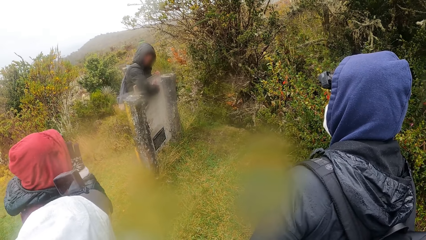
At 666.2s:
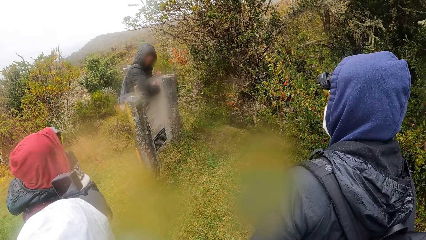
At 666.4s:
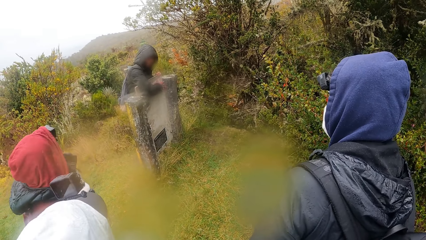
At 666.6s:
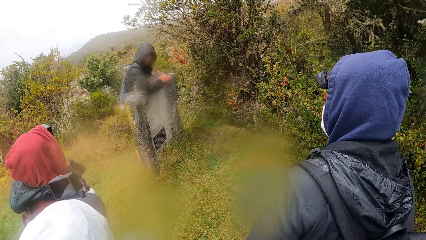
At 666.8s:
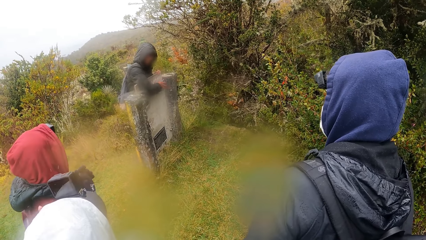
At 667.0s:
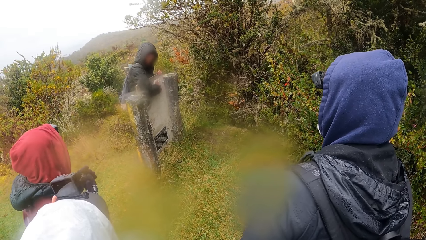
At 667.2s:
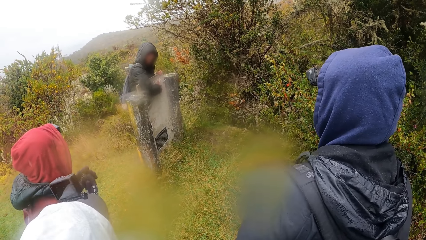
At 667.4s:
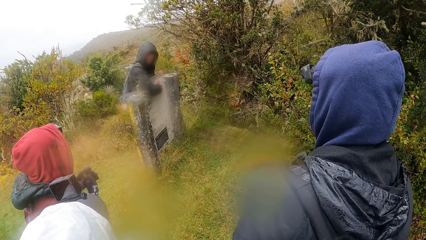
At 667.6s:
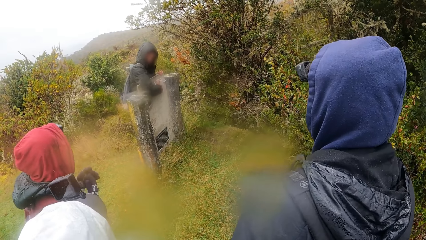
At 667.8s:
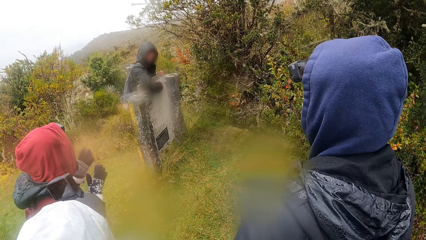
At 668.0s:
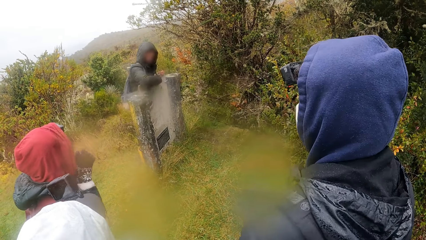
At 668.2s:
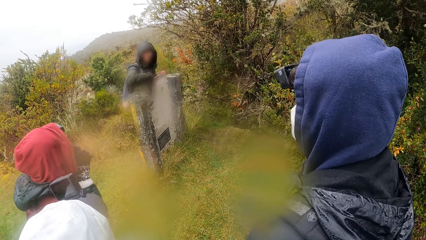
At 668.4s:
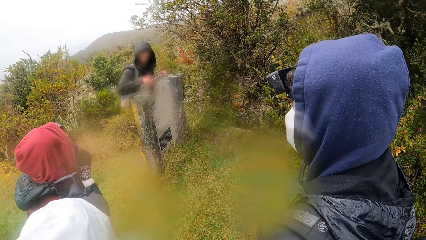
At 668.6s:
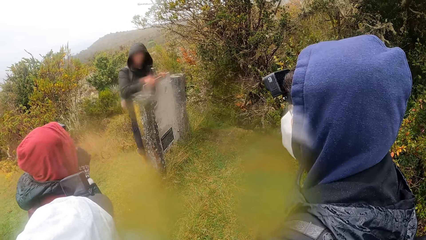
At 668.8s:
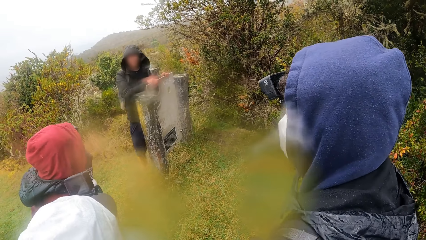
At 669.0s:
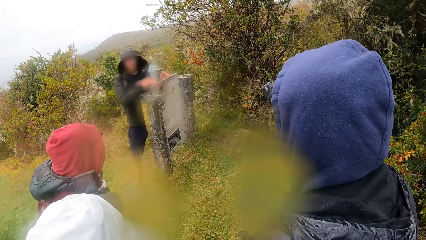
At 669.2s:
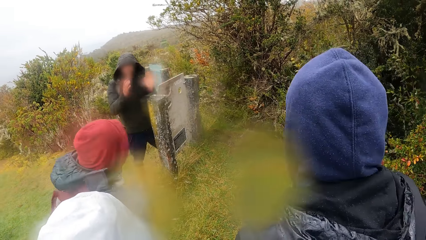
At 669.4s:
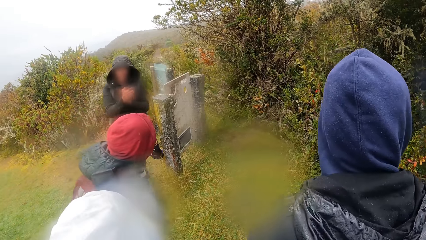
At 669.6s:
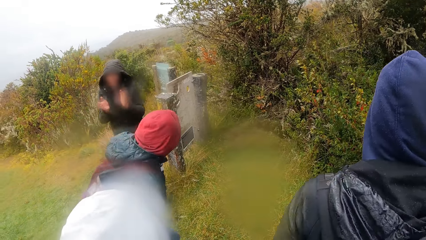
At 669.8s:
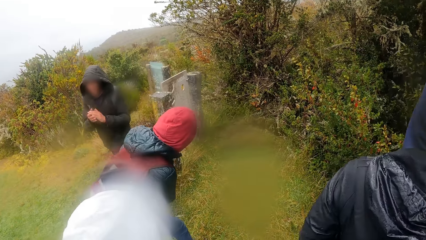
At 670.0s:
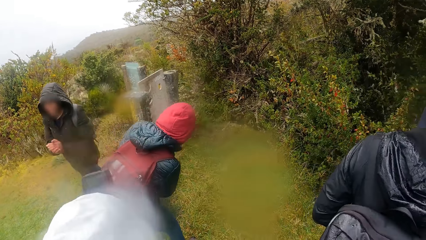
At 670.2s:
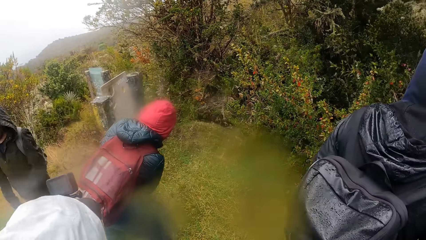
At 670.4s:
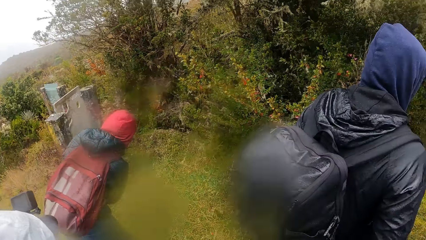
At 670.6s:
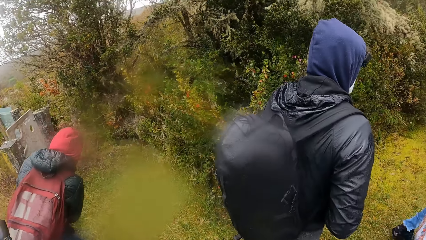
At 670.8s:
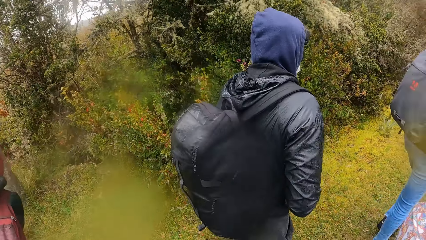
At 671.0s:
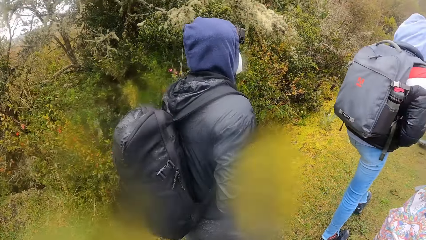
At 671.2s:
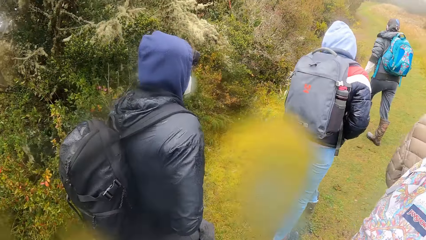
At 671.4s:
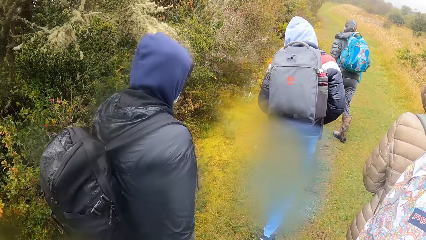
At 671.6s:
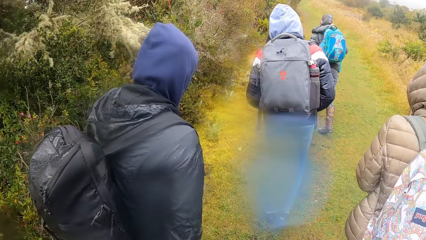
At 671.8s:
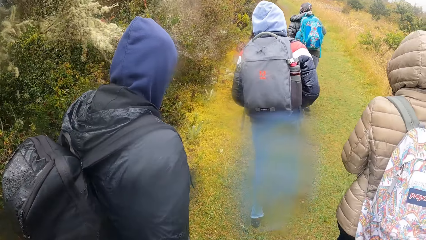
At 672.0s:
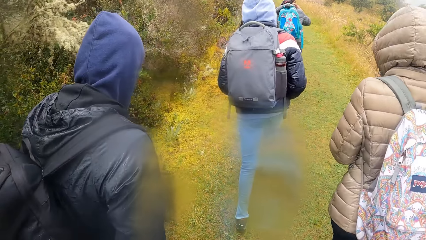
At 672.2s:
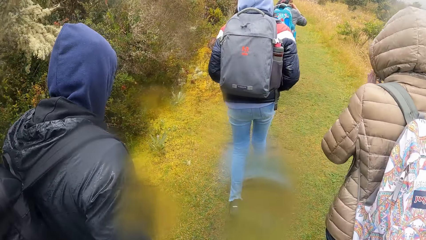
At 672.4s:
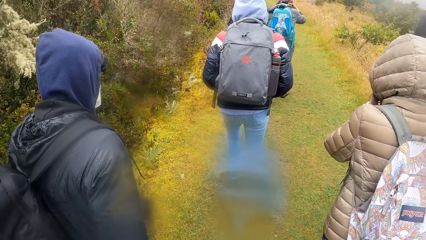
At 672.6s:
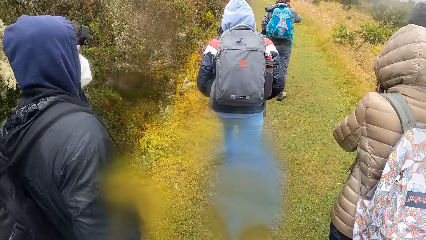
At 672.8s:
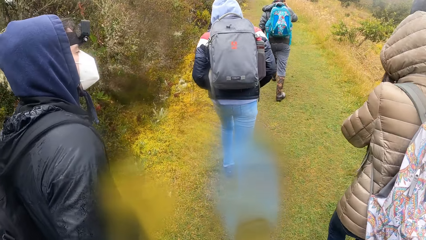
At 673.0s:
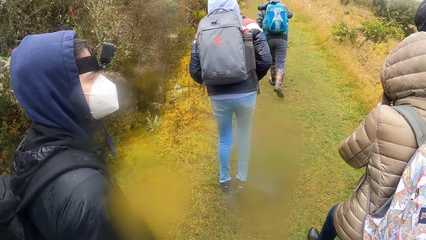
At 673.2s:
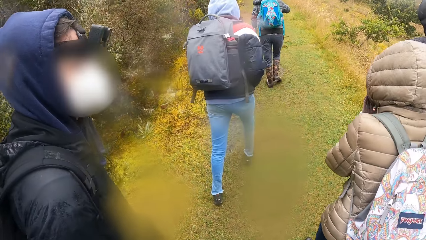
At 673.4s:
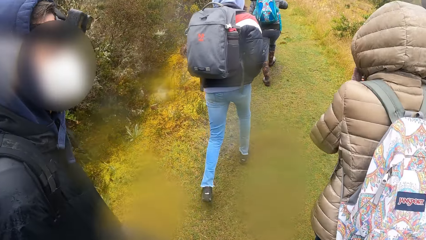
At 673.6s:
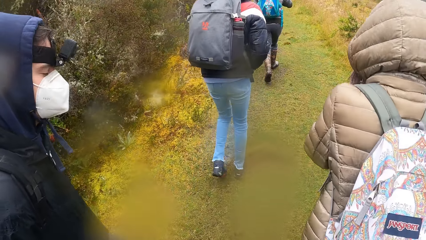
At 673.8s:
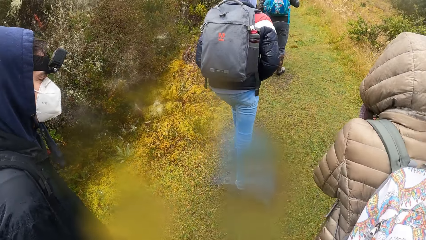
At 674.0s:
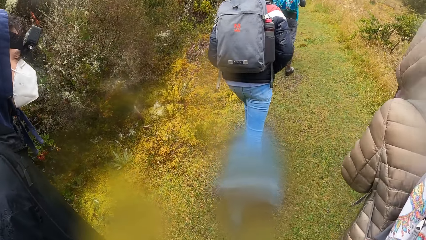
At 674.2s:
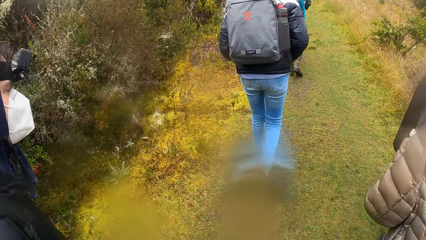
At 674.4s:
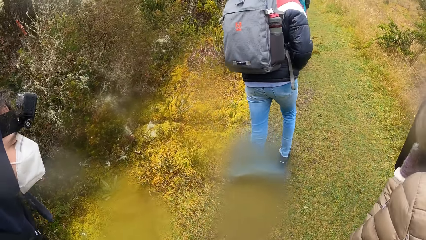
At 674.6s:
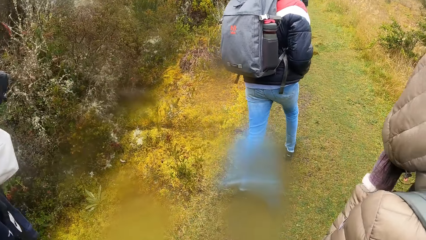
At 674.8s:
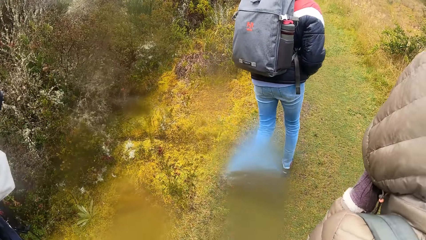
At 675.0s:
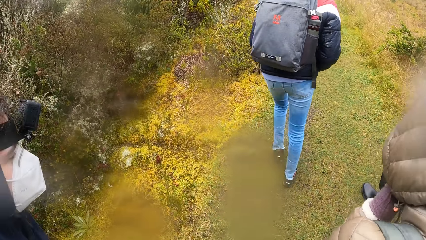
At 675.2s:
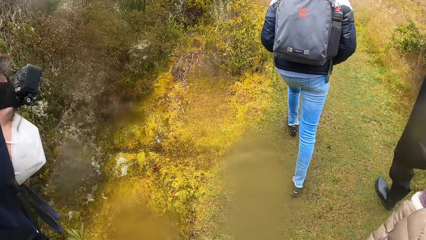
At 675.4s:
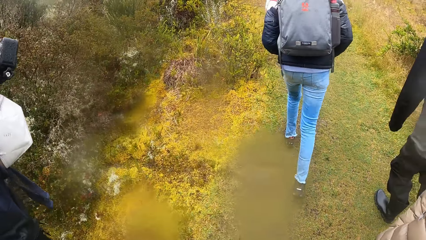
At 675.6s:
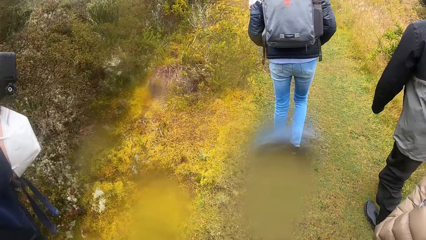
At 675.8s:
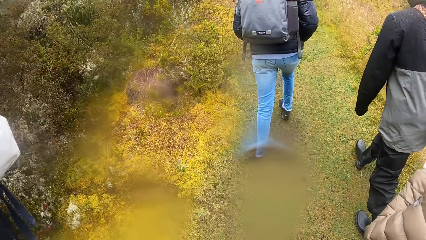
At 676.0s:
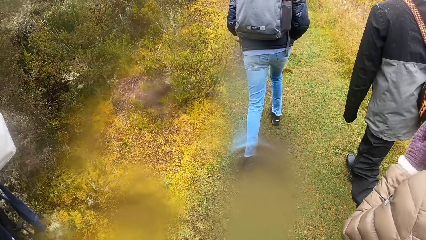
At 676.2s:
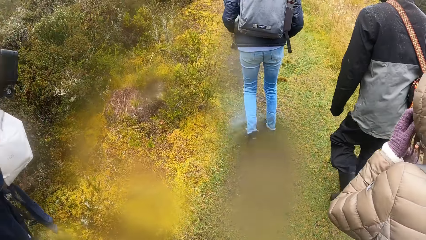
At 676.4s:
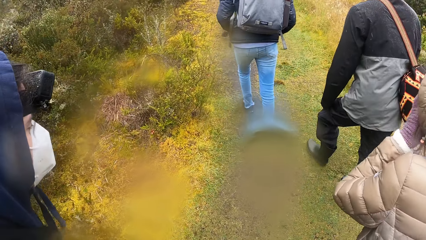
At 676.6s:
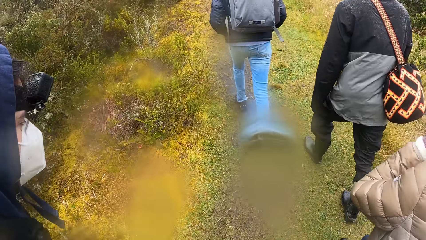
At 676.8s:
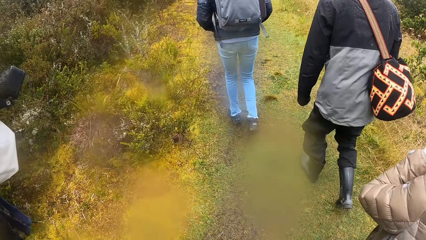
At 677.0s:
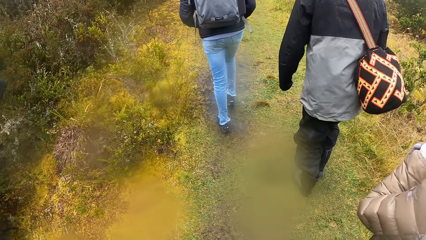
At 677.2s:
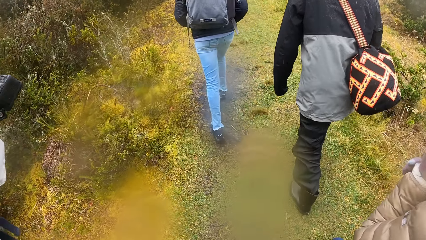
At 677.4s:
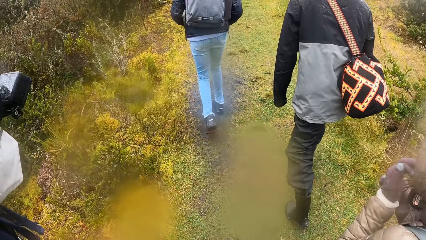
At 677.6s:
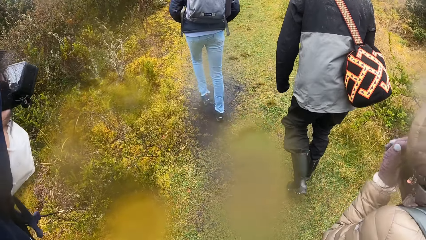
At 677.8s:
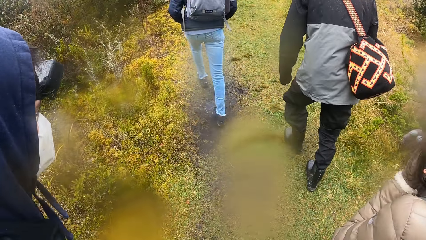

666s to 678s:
A woman claps her gloved hands. The man claps his hands. The camera wearer walks on the grass. They walk up a path with a group of people. Another woman adjusts her hair with her left hand.

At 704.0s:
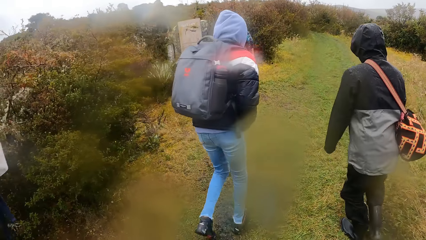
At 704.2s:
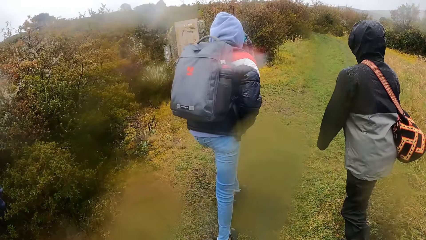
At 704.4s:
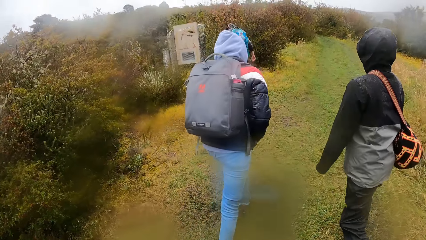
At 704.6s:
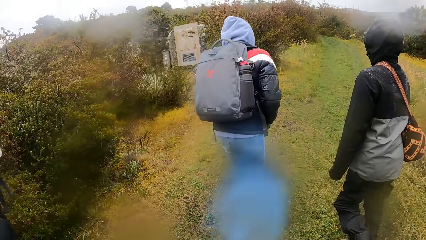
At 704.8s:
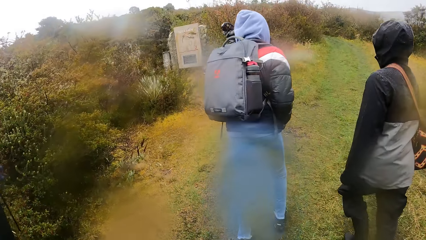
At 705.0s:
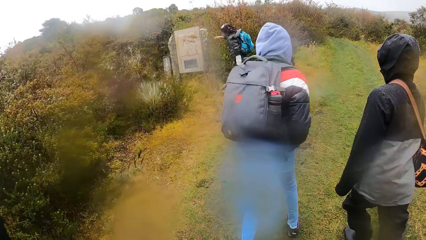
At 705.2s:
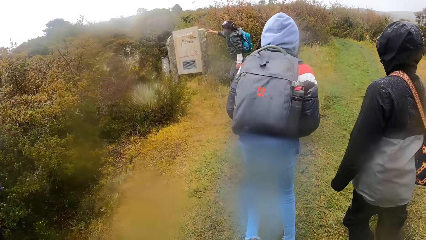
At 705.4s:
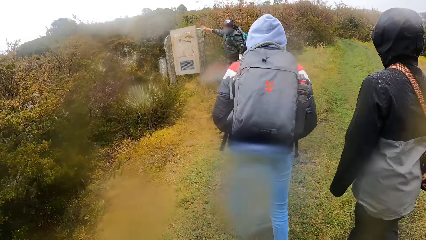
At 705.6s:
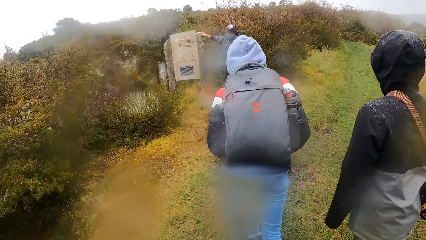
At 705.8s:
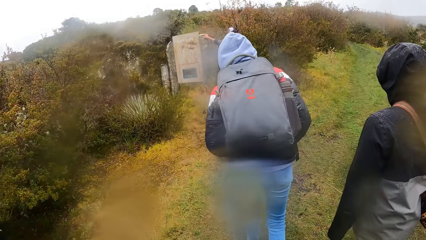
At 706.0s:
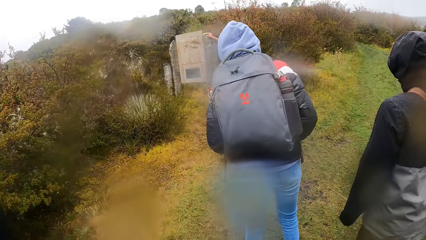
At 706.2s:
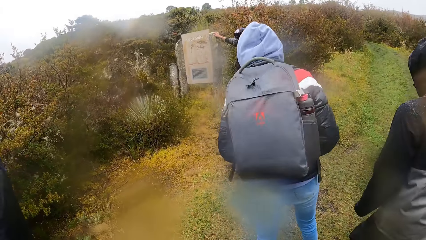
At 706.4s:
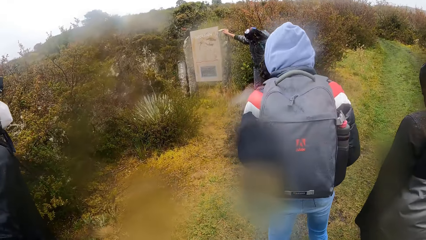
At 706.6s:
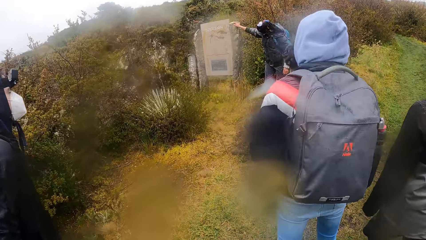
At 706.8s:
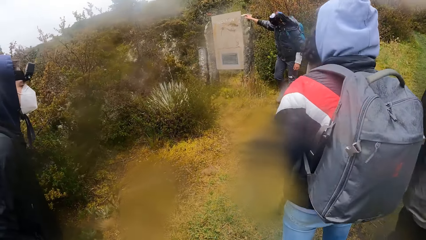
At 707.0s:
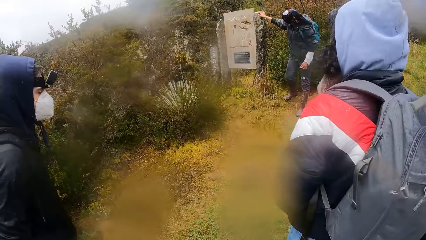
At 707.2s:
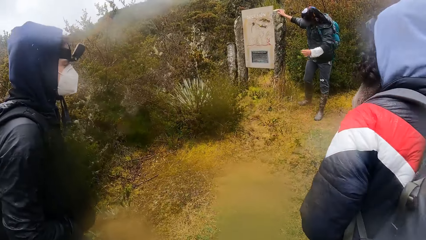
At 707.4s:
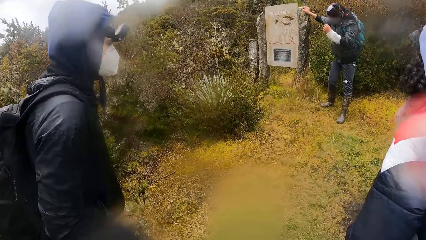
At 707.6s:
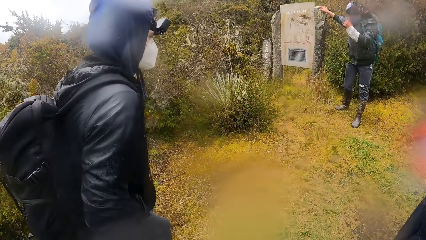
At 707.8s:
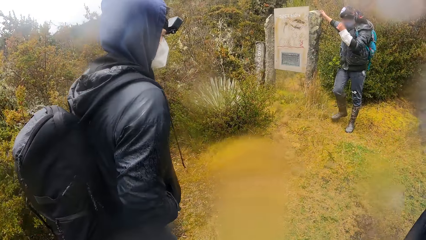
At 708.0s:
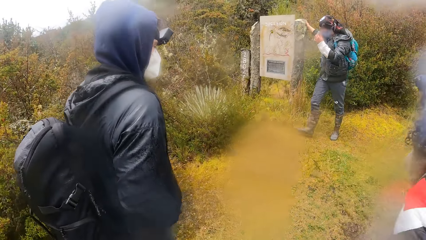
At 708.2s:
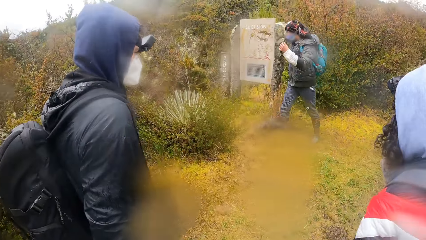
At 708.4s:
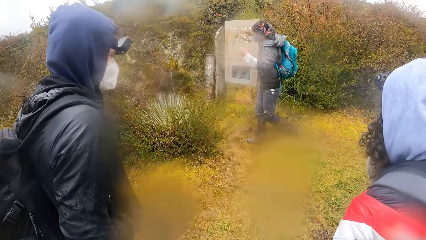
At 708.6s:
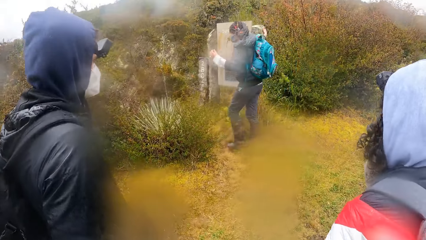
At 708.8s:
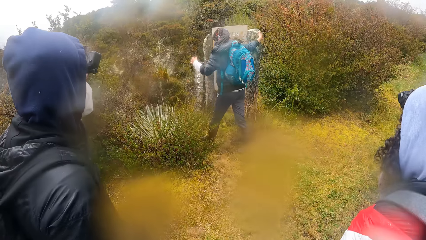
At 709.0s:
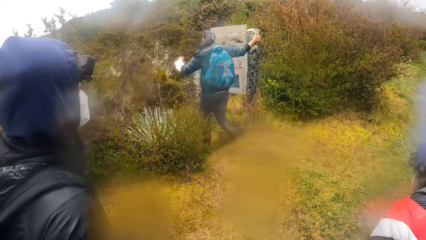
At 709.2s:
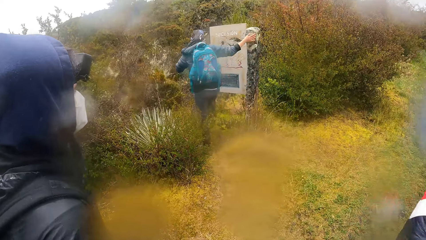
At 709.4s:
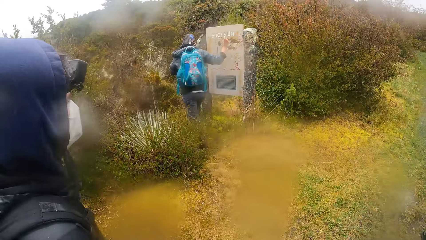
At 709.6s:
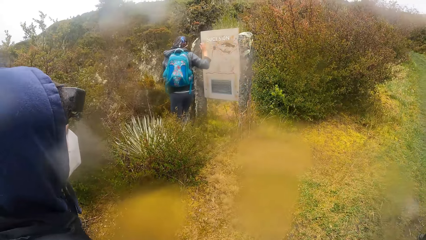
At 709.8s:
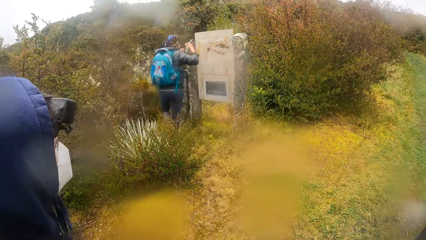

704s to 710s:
The man holds a stone with his right hand. The camera wearer focuses on the man. The man adjusts the nose mask on his face with his left hand.
